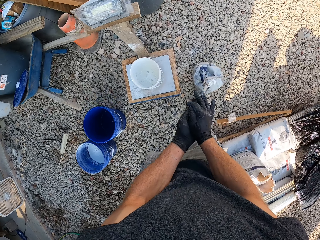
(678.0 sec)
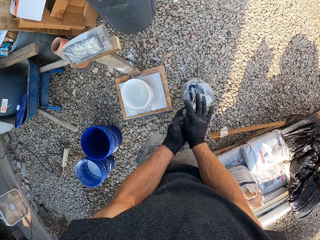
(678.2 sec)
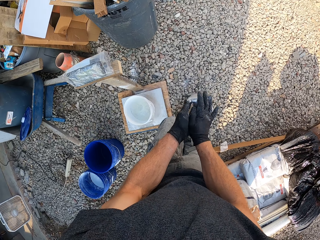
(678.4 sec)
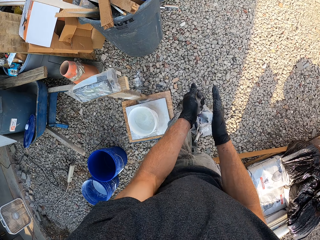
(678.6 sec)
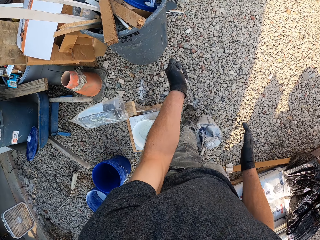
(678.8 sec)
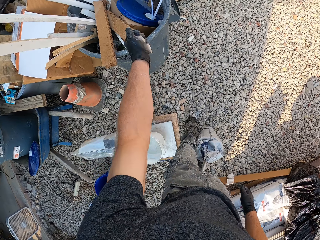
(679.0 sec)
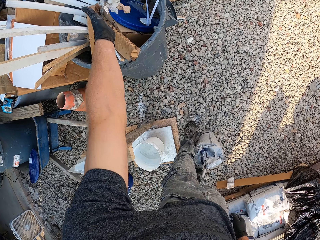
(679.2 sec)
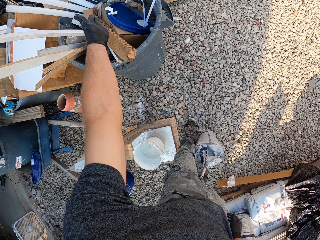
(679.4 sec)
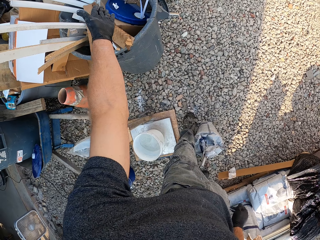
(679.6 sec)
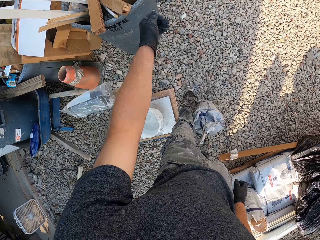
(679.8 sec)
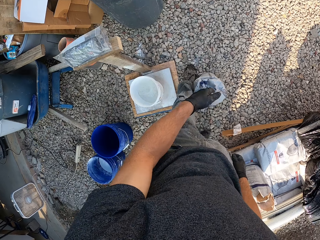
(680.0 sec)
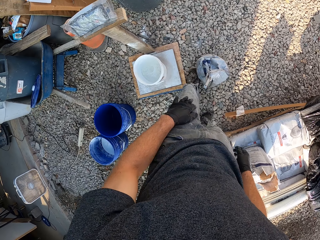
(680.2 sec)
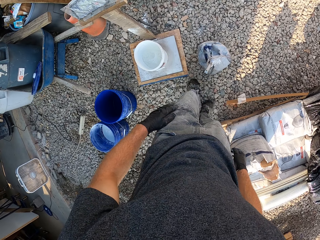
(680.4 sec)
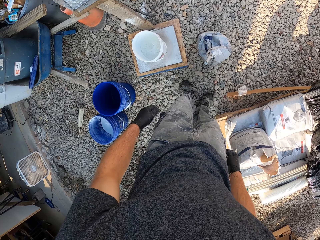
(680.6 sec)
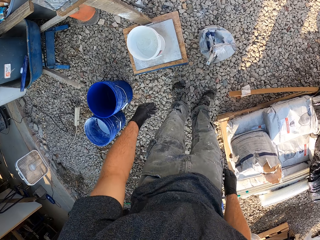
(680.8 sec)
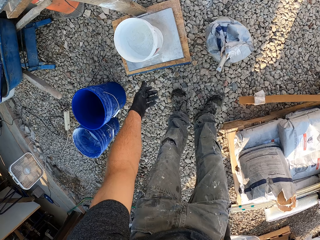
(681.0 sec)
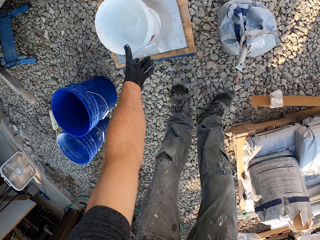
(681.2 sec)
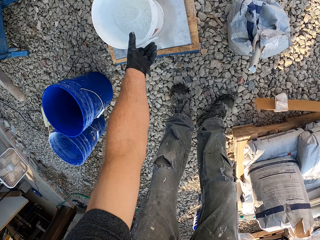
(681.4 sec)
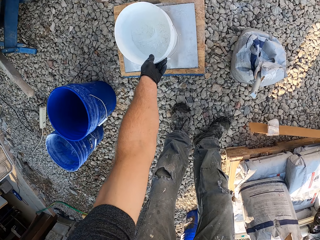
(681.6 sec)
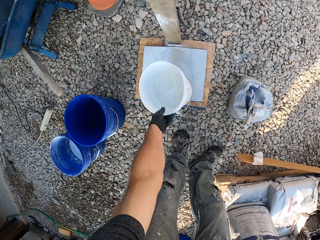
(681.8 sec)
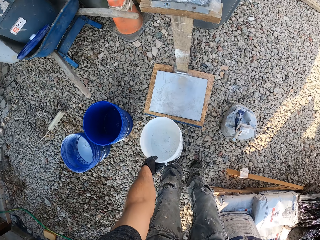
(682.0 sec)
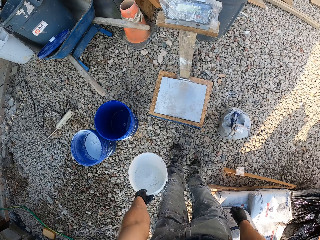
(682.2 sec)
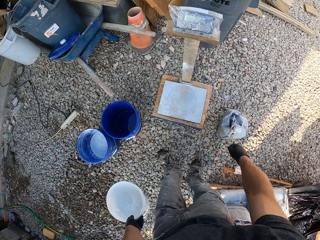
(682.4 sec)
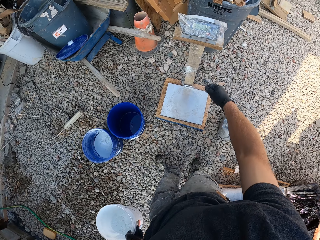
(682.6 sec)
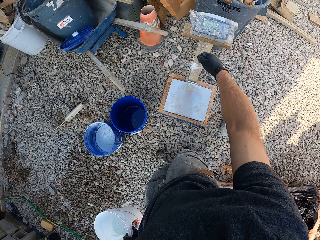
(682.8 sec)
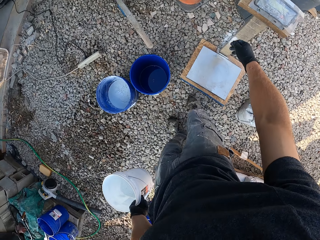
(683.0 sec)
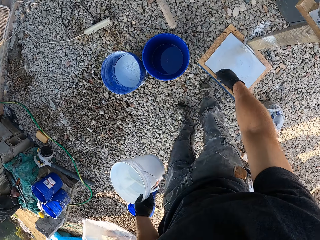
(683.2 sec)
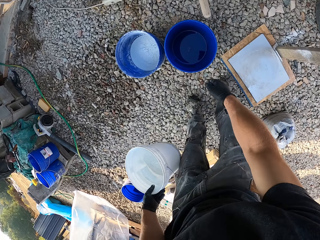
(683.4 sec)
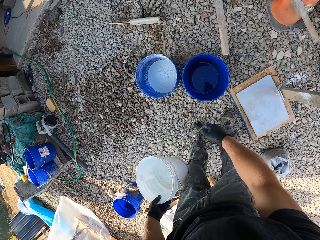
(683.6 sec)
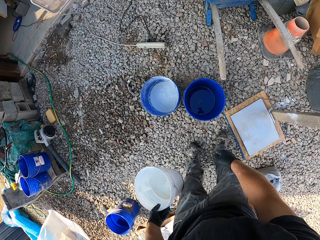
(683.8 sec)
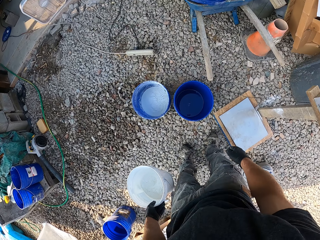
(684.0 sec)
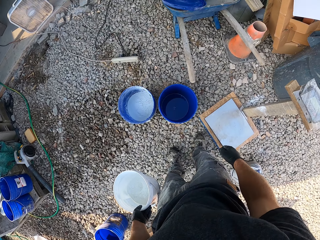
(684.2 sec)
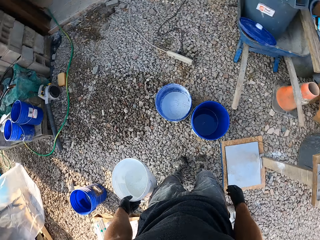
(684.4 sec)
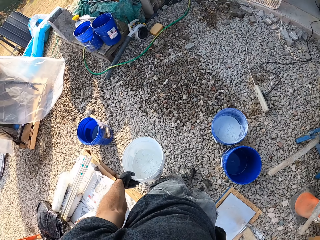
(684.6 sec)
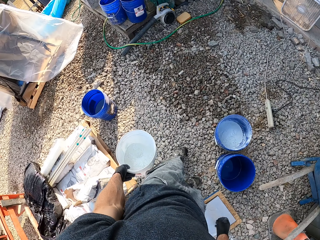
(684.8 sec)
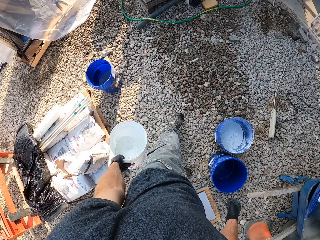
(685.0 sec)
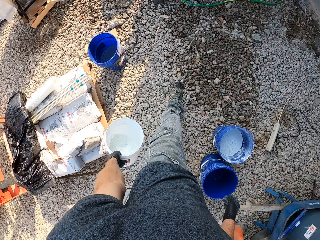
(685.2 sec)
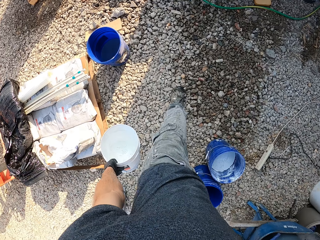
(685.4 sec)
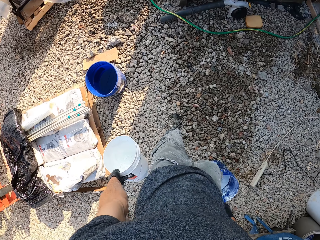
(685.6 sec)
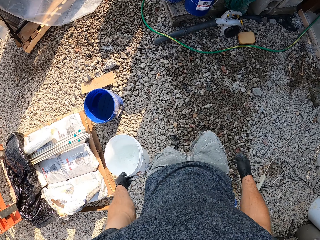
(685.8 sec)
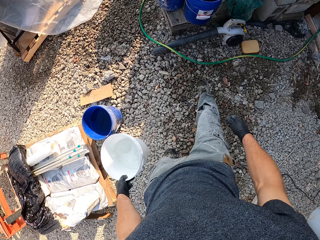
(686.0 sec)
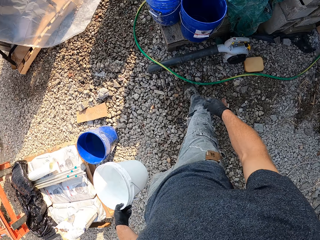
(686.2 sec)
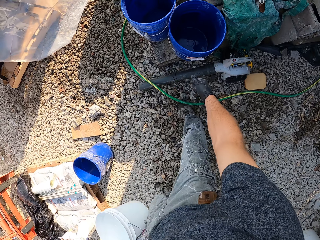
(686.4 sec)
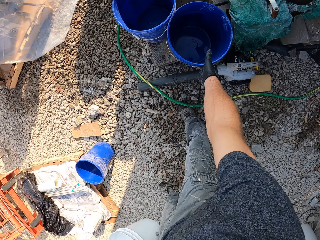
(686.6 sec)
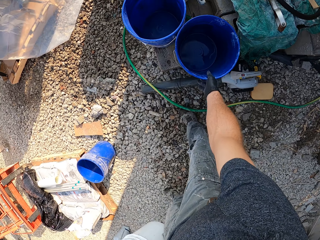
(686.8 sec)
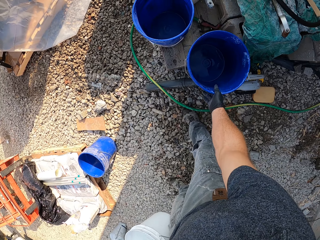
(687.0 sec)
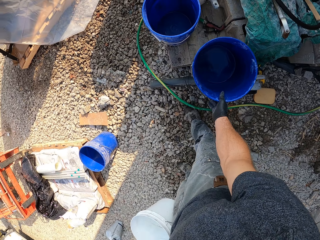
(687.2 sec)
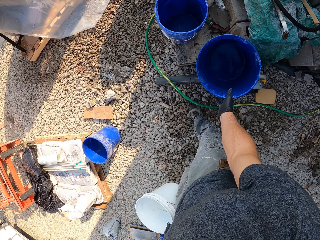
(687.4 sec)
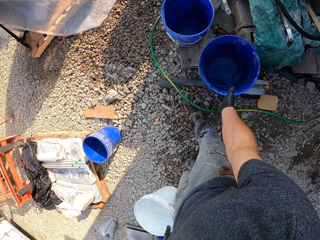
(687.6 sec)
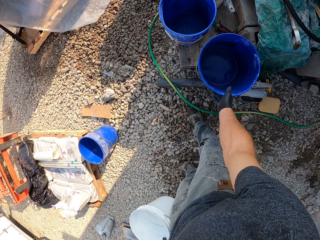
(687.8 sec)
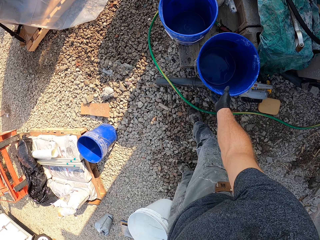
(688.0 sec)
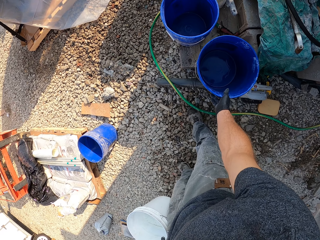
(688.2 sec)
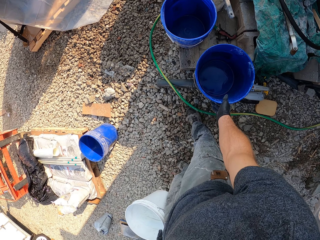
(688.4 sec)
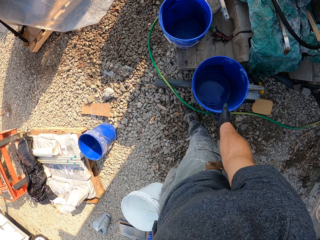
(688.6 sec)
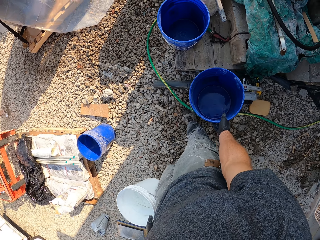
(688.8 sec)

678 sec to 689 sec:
The camera wearer walks to the waste bin. They fold the sack pieces and throw the cut pieces into the waste bin. They pick up the white bucket from the scale. They bend down slightly. They glance around the work area. They walk to the buckets on the left of the bricks. They pick up the second bucket. They look into the bucket.

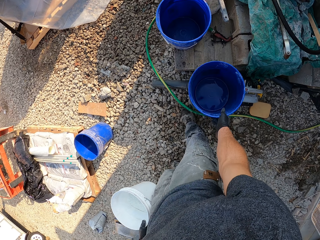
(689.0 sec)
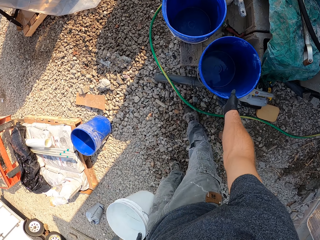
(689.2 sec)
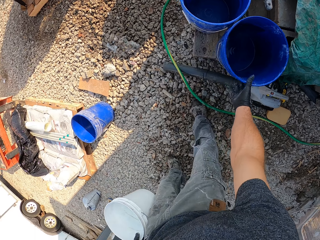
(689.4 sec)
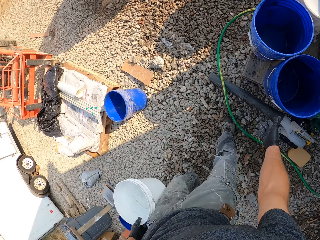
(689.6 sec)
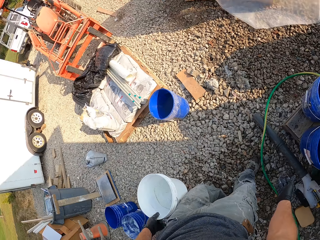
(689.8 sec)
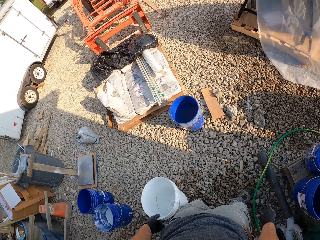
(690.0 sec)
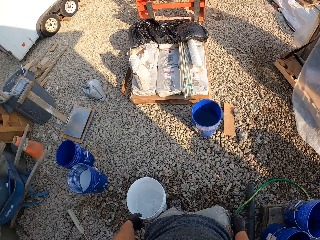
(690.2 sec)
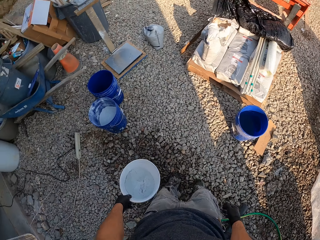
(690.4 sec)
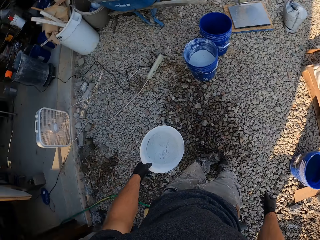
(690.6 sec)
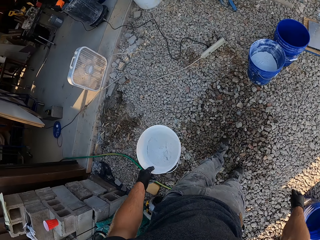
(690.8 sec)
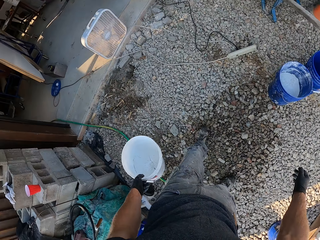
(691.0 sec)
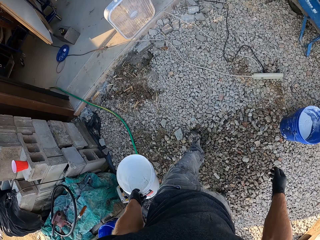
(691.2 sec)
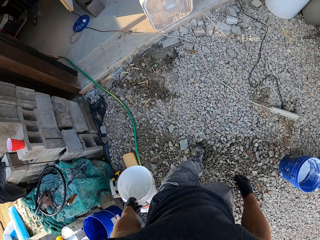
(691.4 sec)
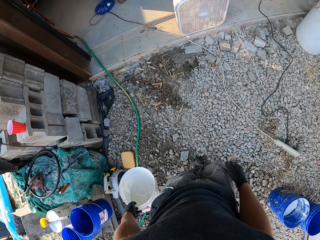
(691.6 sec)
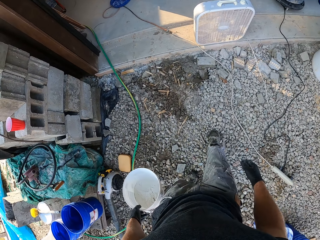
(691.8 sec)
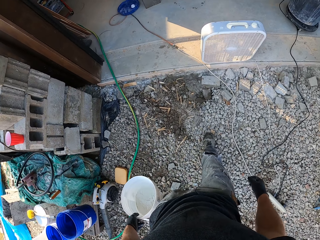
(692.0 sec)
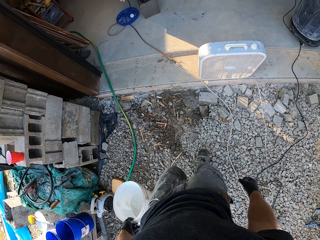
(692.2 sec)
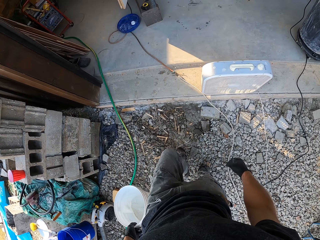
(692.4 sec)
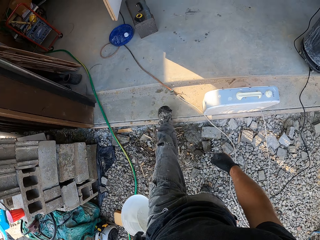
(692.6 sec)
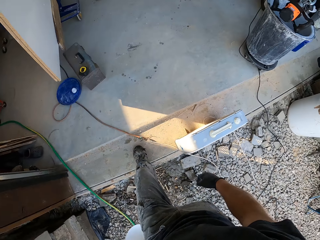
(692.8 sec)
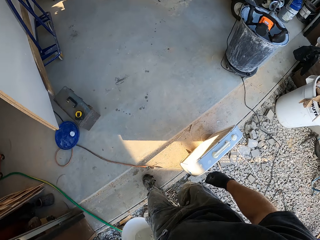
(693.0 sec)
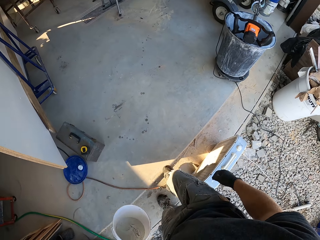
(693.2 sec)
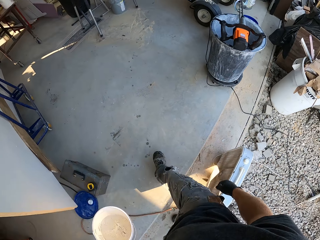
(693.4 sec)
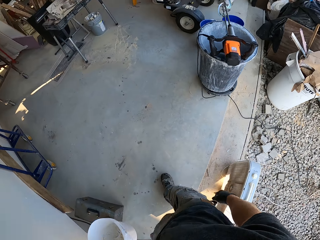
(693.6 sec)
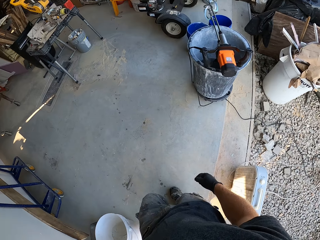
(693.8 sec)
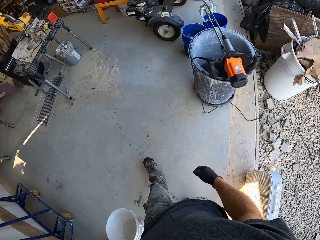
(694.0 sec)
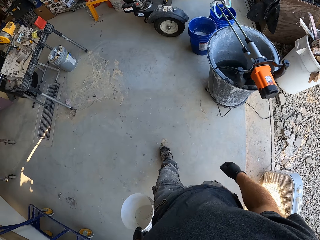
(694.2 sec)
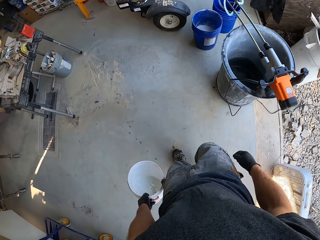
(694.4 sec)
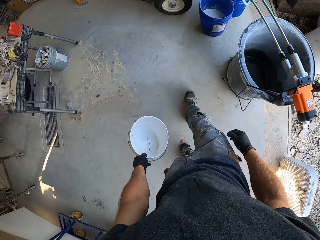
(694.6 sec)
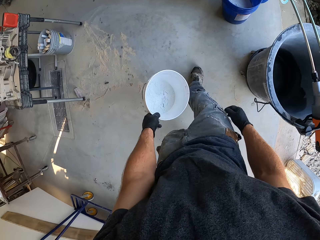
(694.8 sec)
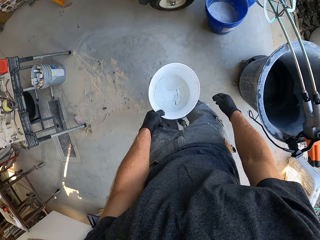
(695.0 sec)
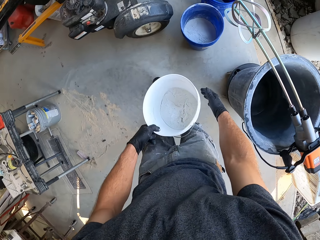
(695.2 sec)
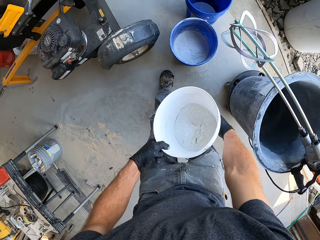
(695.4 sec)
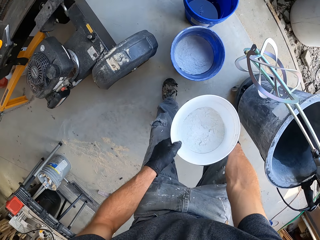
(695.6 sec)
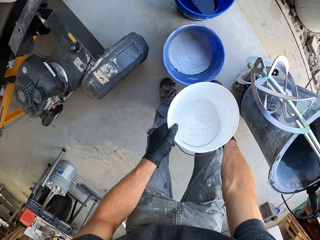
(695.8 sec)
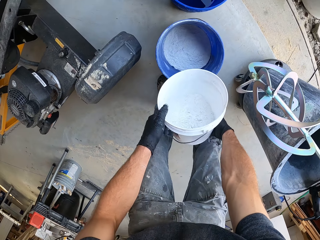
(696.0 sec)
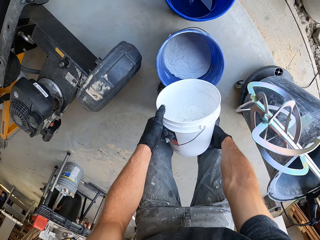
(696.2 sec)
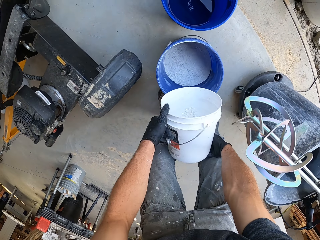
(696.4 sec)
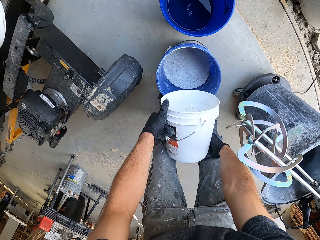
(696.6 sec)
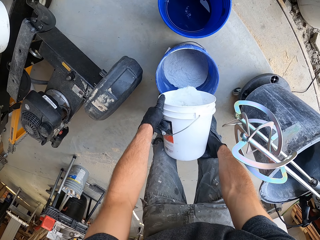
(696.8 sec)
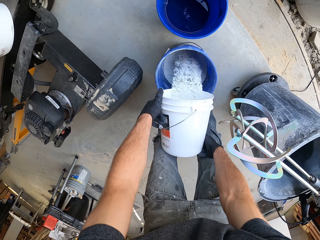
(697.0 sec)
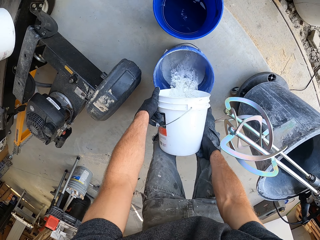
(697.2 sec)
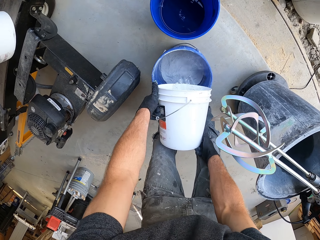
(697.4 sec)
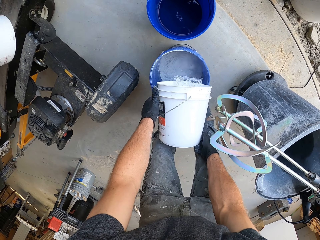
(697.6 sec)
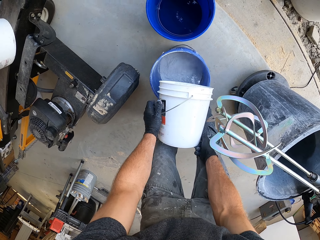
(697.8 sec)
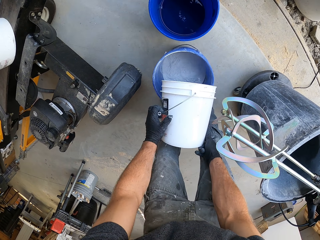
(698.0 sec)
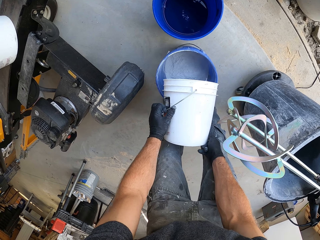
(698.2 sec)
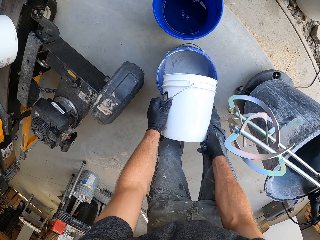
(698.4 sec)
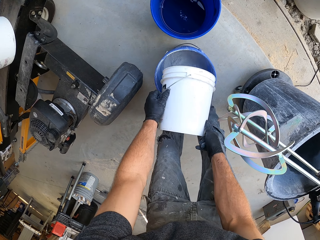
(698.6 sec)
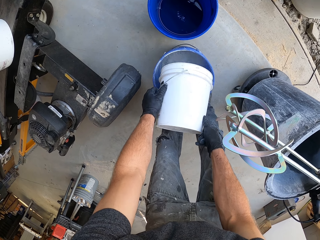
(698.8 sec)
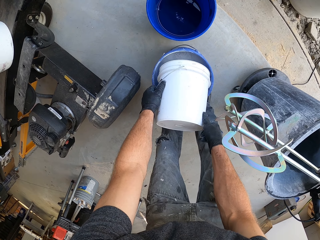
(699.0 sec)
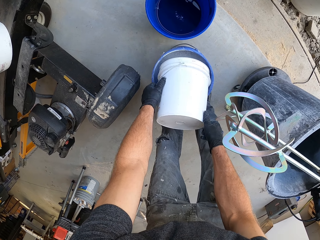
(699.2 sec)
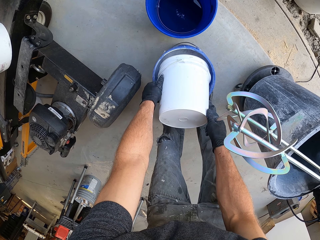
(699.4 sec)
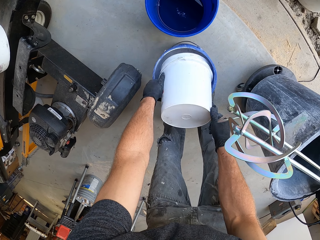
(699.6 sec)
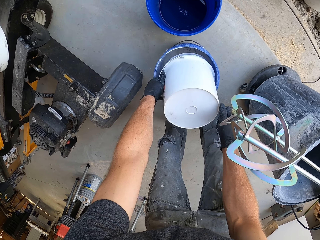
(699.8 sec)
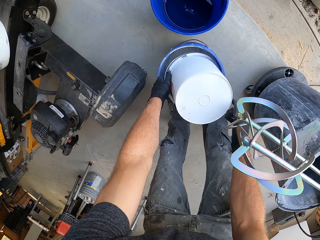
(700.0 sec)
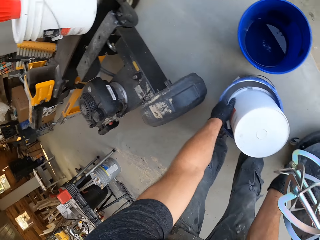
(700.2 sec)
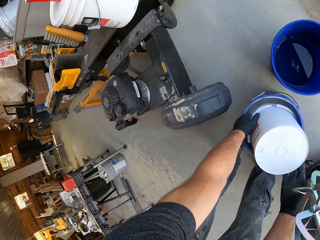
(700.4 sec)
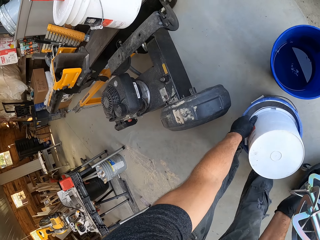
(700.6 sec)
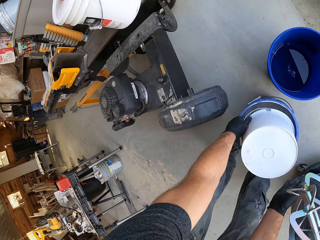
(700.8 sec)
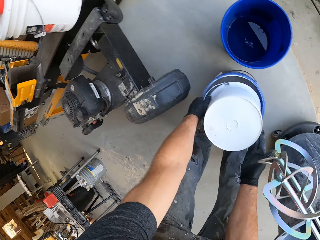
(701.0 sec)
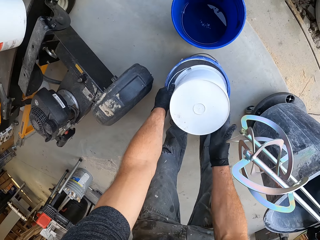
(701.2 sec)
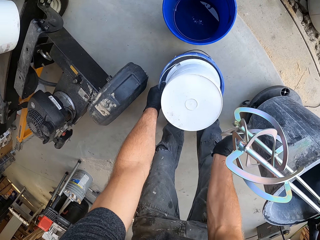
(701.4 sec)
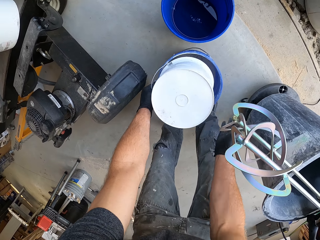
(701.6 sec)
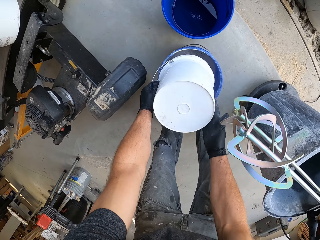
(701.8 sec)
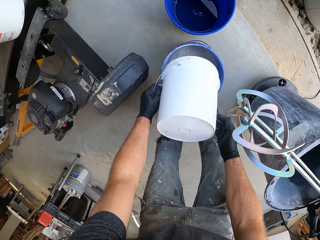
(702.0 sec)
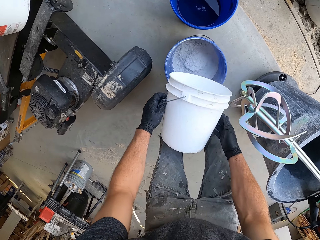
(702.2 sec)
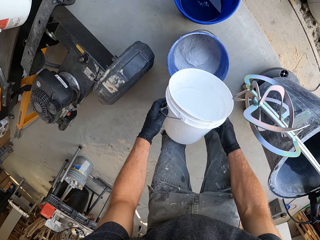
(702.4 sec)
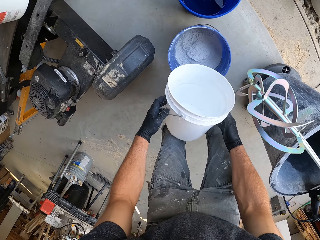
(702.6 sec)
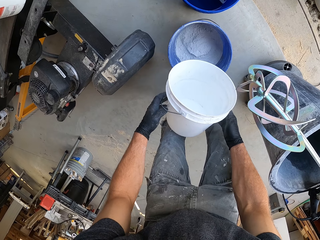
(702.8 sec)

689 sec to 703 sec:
The camera wearer drops the bucket on the left of the bricks. He takes the bucket. He walks into the workshop. He pours cement from the white bucket into a blue bucket of cement. He hits the white bucket with his right hand. He glances at the left side of the workshop. He looks into the white bucket.
